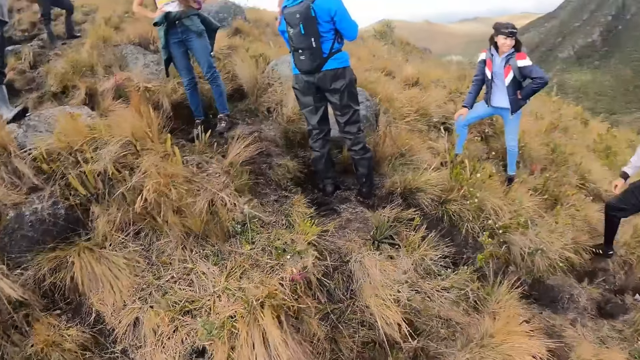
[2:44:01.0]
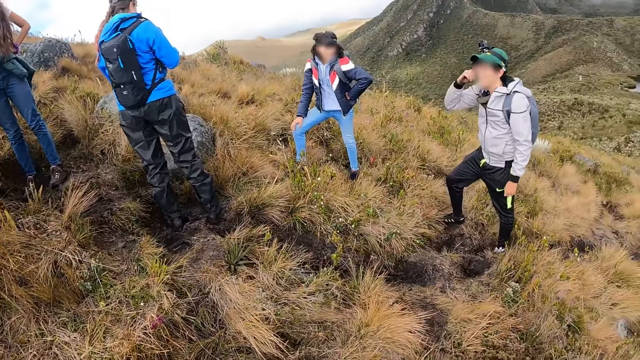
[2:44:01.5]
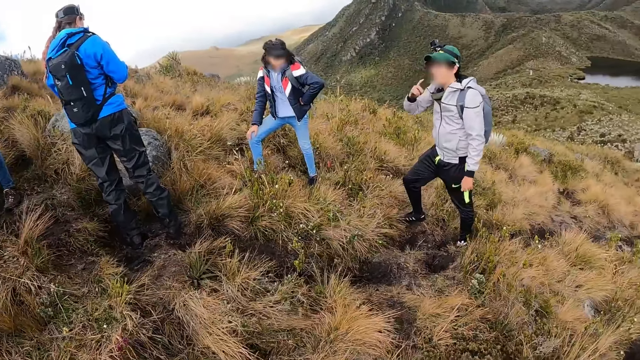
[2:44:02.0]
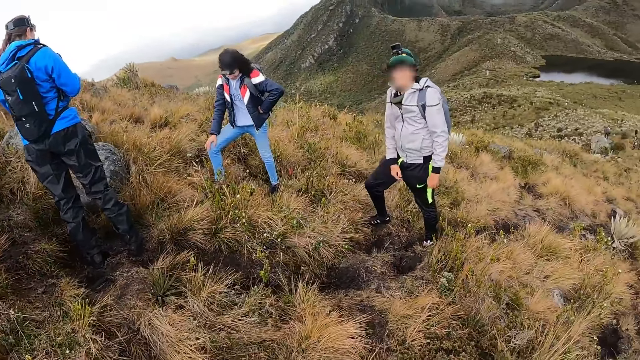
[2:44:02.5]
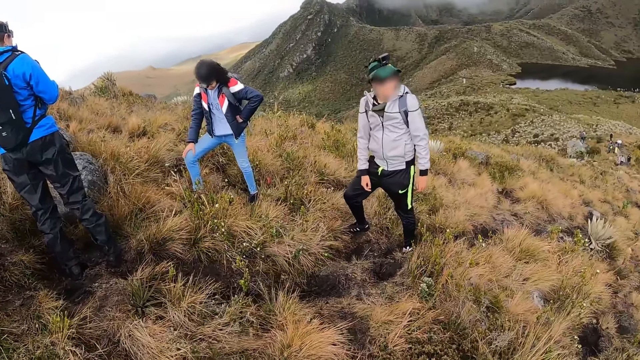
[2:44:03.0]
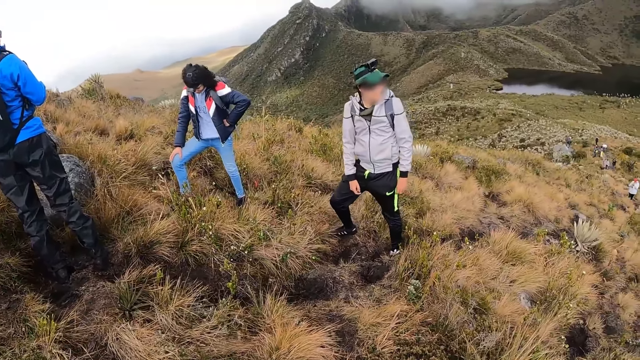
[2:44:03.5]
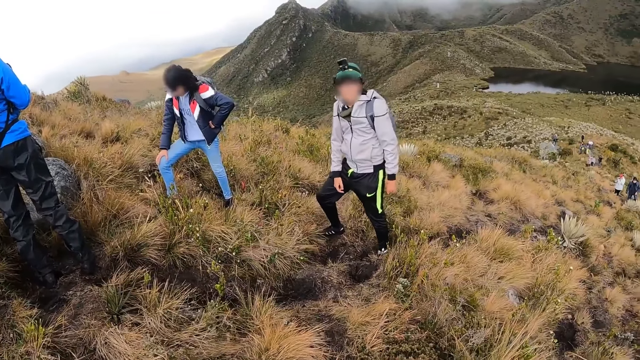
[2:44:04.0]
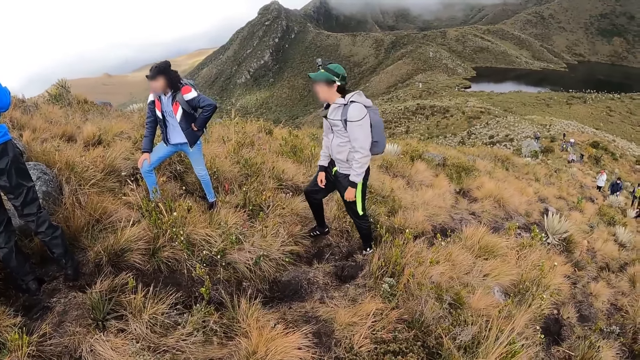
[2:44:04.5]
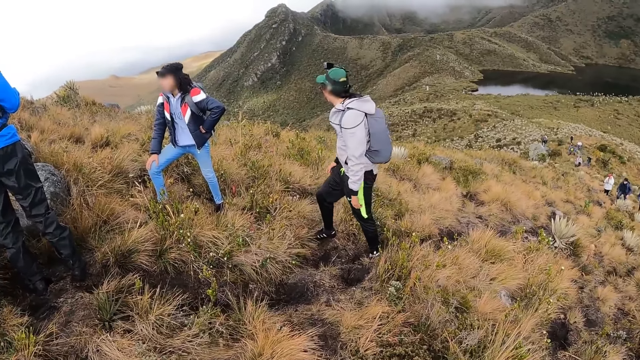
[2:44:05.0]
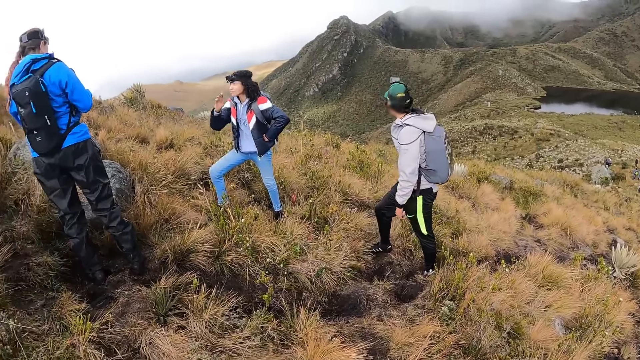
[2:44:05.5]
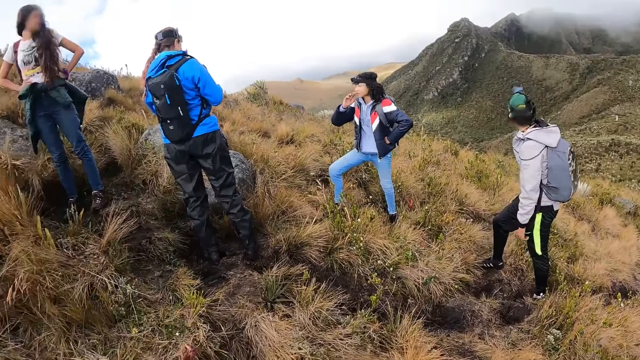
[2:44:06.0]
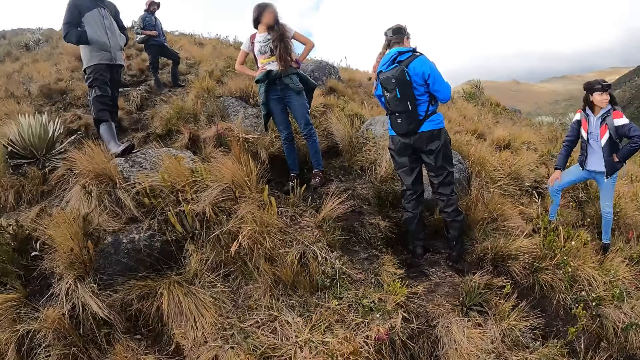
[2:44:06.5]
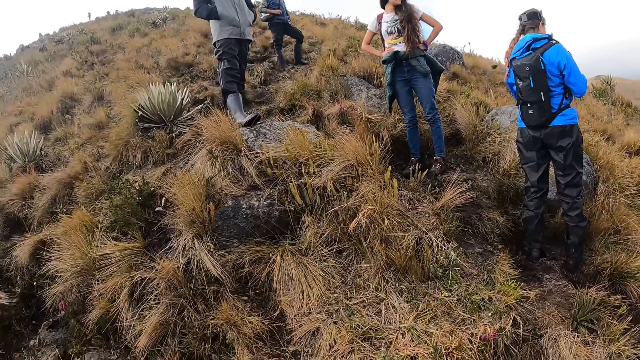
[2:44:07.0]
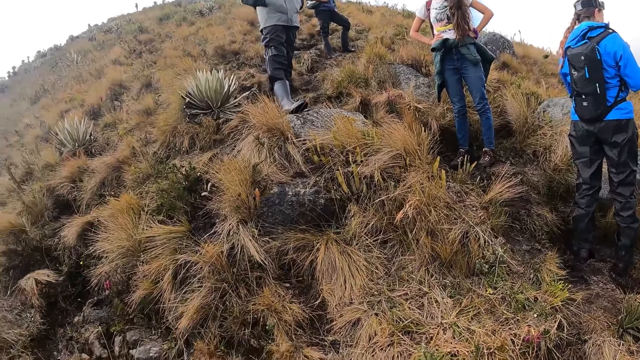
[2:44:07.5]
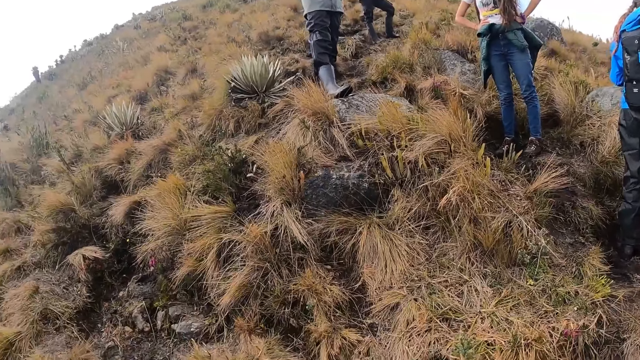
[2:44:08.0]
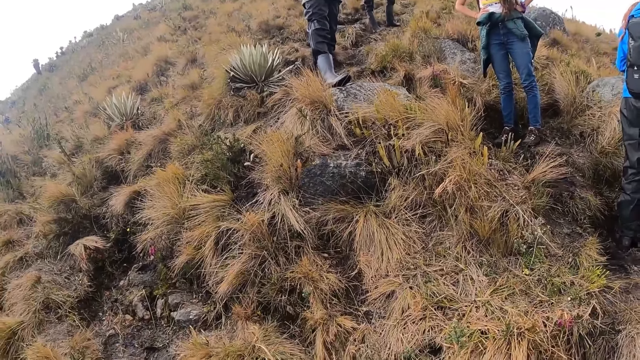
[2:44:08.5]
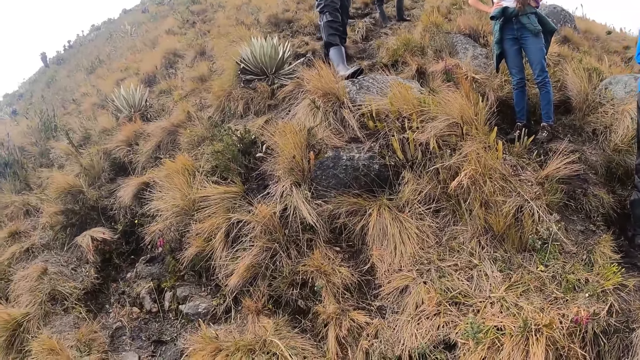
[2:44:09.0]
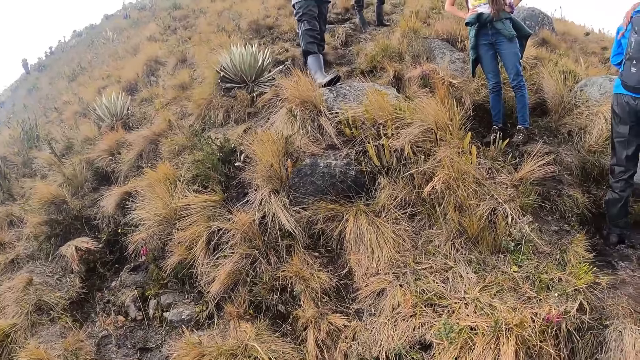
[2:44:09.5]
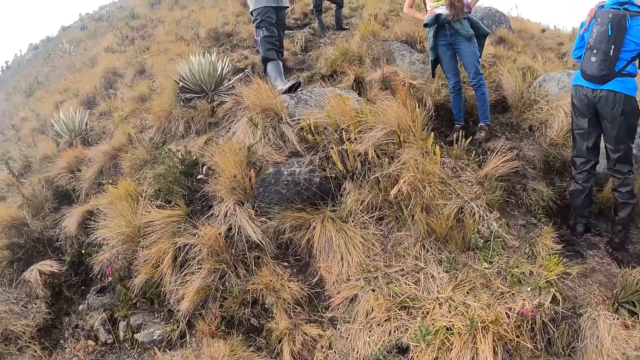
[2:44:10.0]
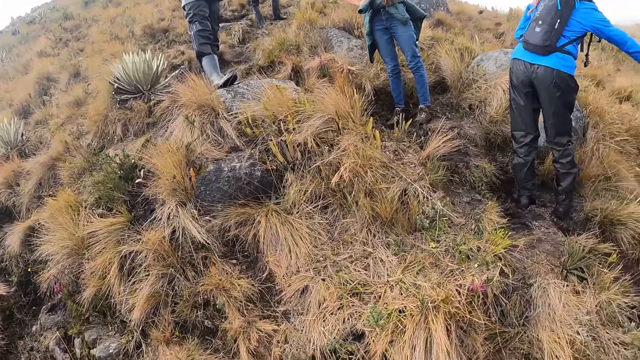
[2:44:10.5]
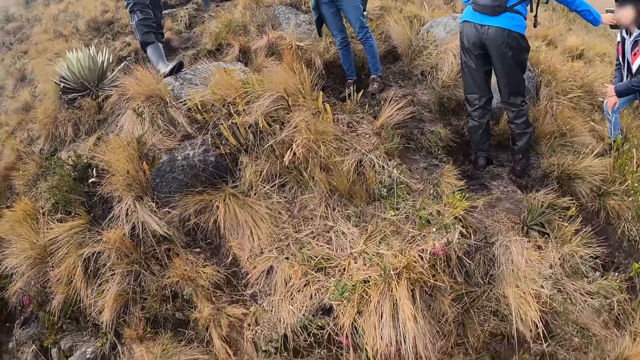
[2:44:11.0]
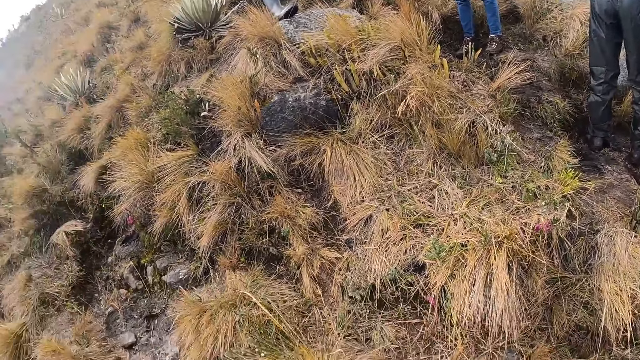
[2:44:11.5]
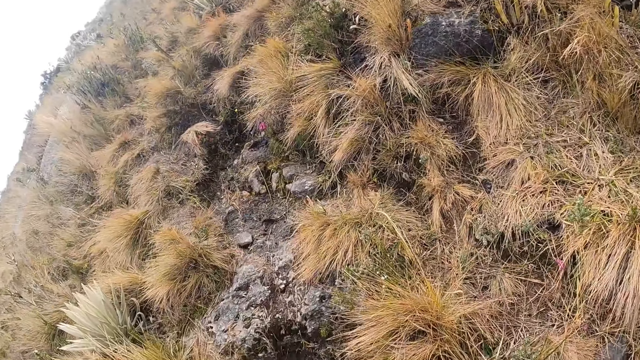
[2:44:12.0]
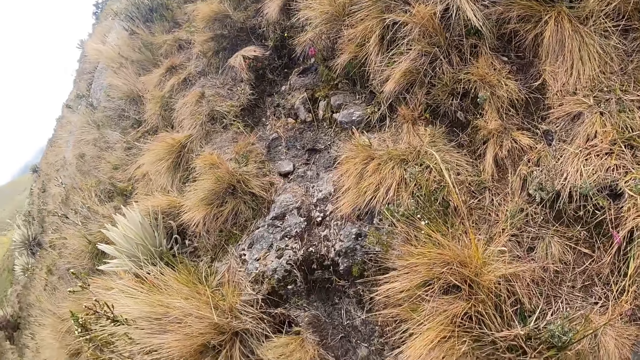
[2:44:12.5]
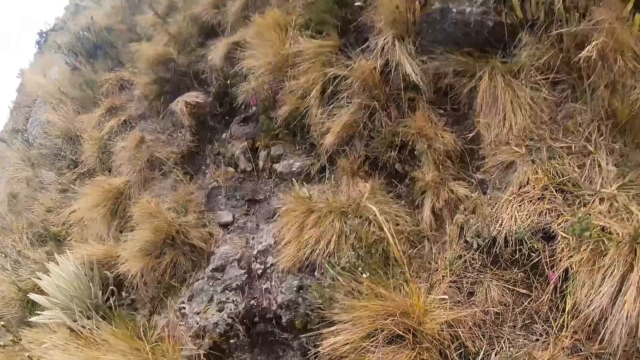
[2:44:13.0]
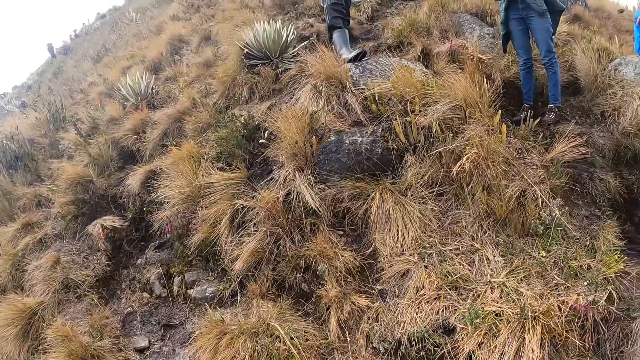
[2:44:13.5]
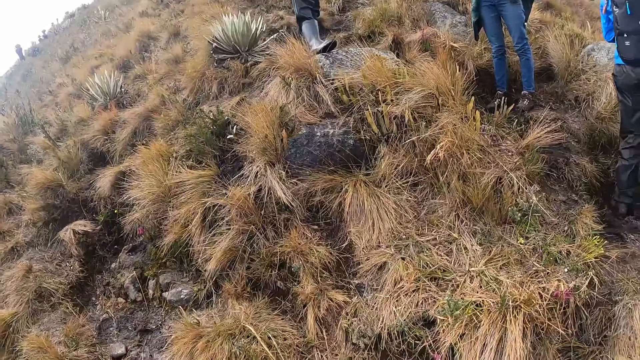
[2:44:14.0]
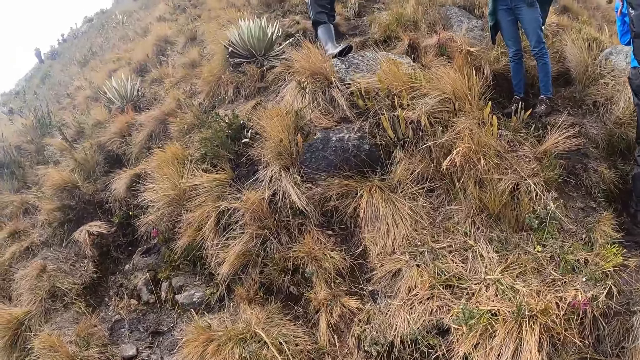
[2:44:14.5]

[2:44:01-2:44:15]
The camera wearer looks around. The man touches his face with his right hand. A woman touches her face with her right hand. Another woman holds a phone in her right hand.

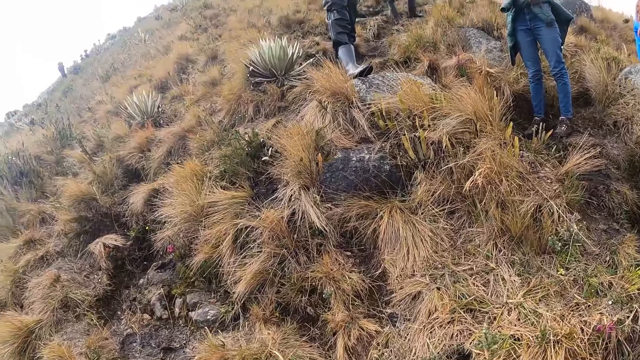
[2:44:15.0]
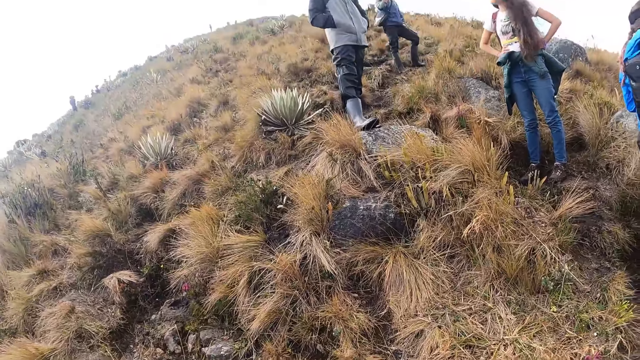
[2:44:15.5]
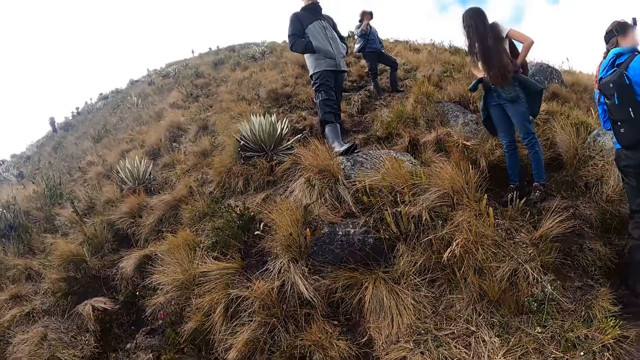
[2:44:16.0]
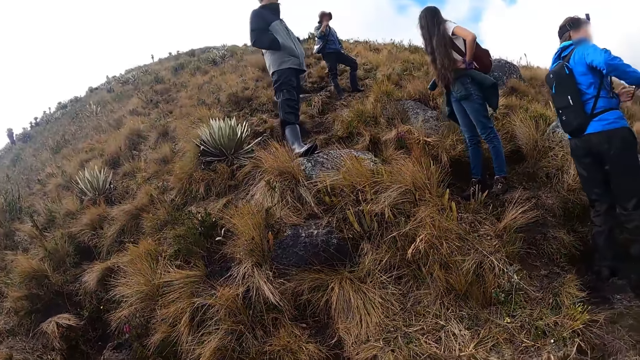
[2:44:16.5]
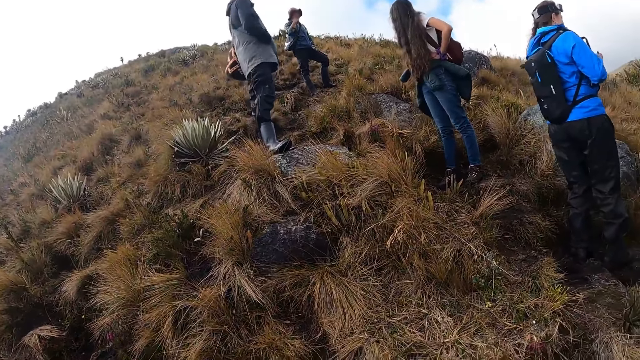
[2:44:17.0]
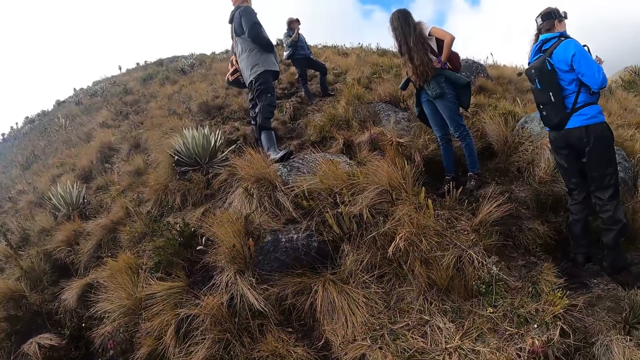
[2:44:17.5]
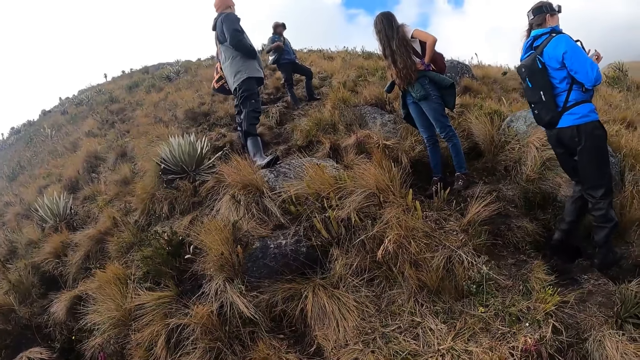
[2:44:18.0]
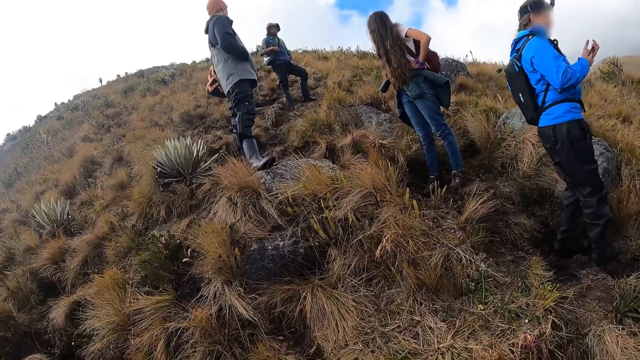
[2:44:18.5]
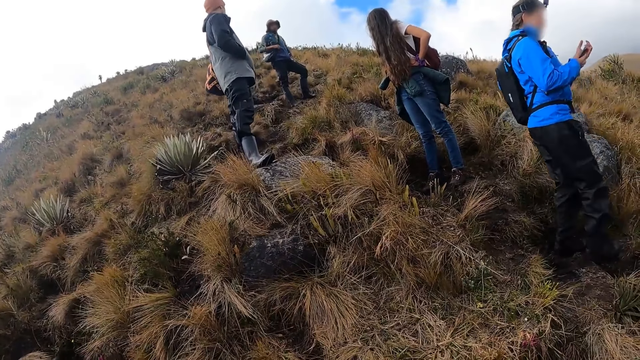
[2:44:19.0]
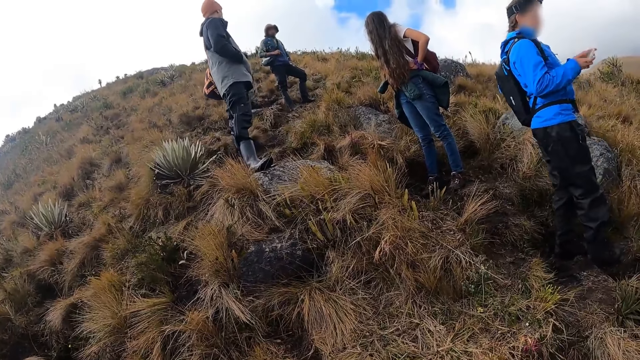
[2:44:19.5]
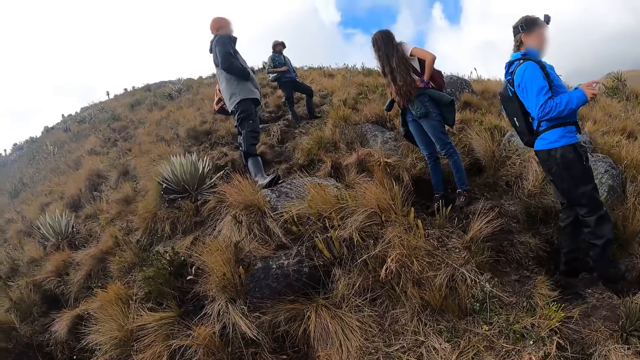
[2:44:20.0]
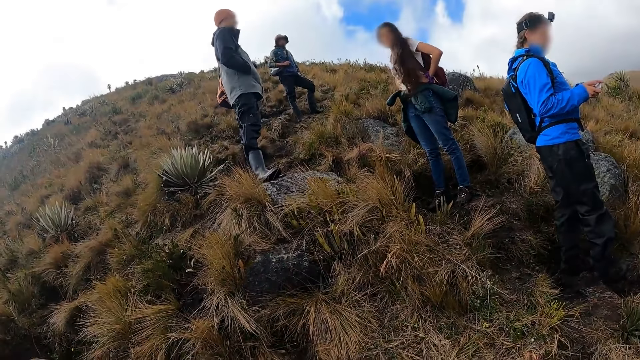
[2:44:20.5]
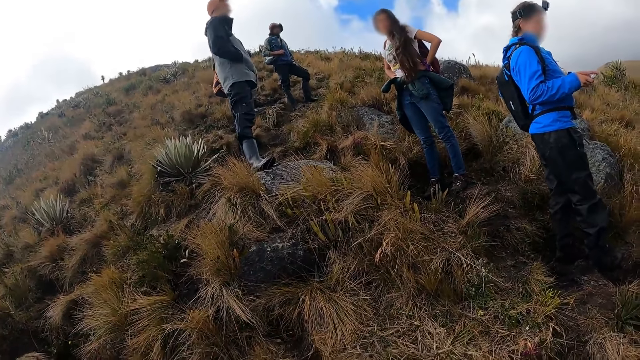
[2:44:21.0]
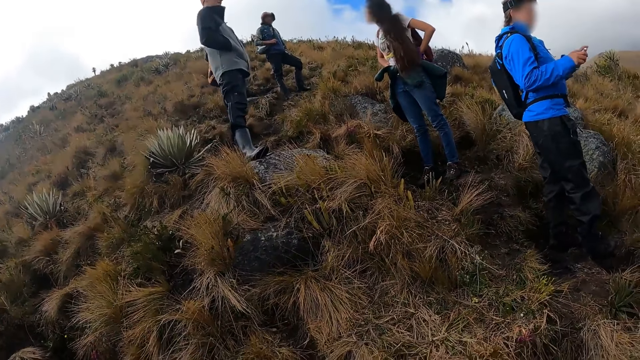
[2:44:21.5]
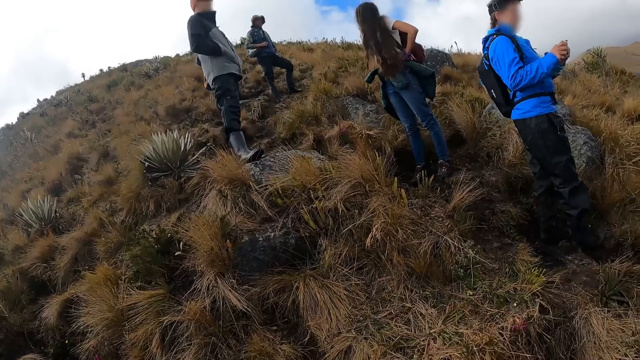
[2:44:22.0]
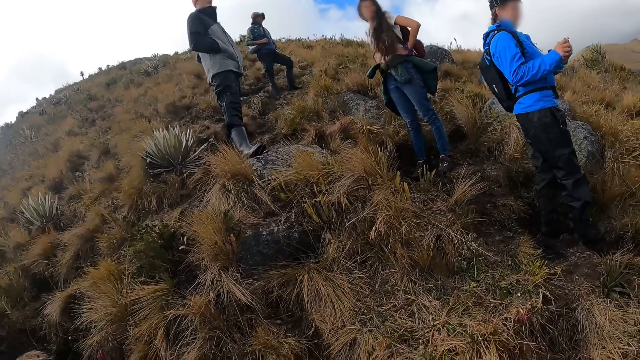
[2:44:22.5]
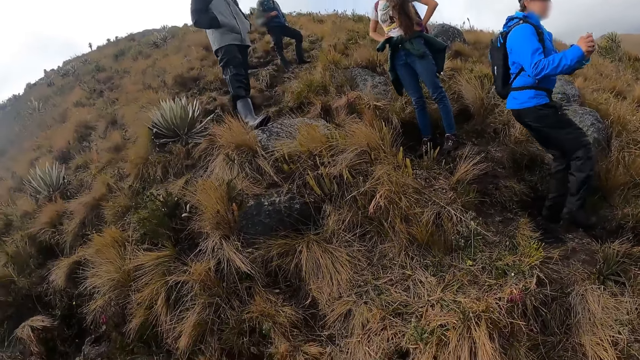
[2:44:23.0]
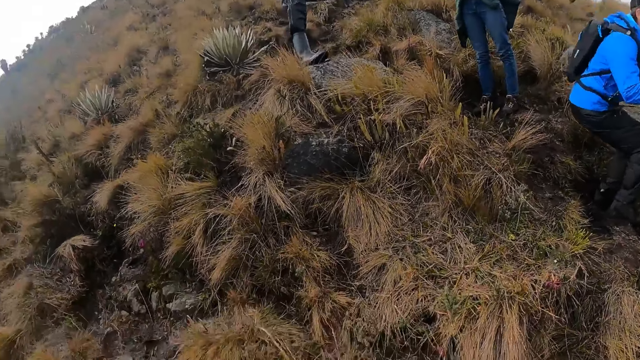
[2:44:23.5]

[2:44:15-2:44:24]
The woman holds the phone in both hands.
